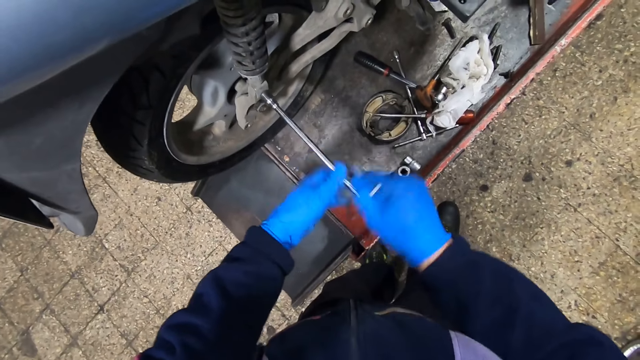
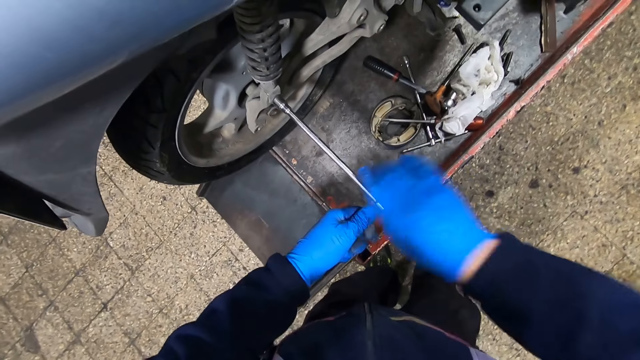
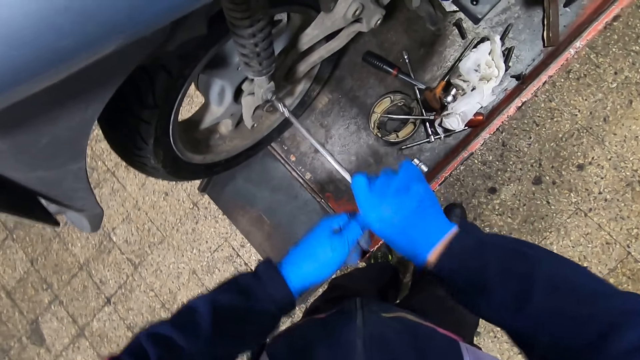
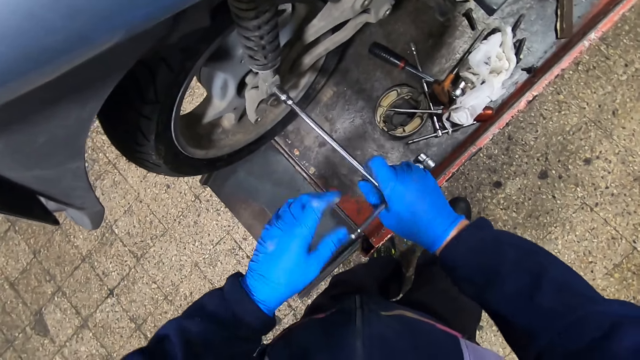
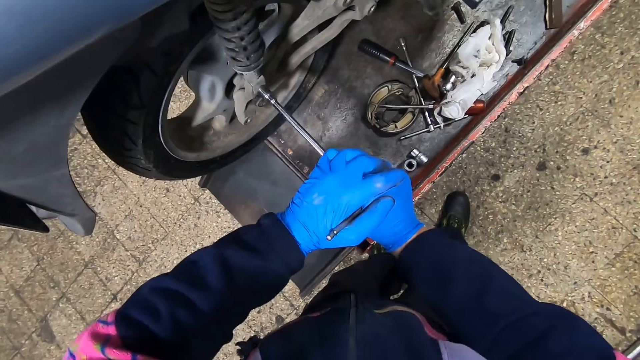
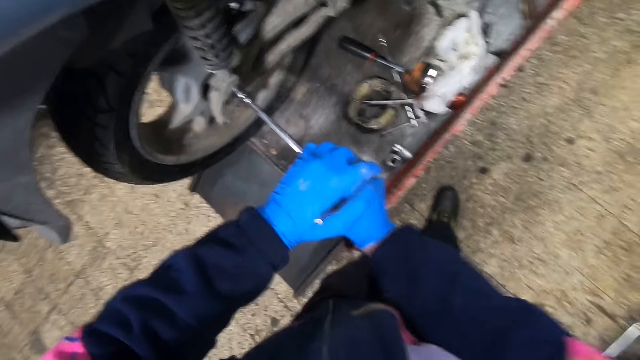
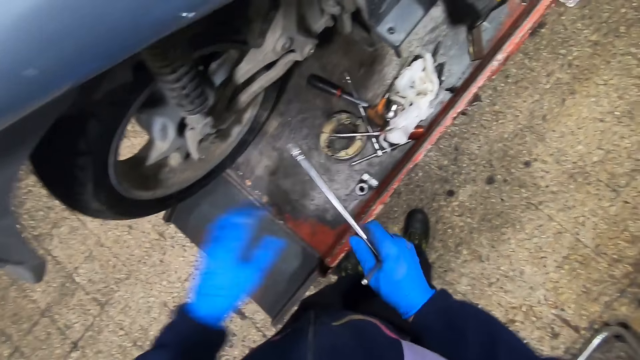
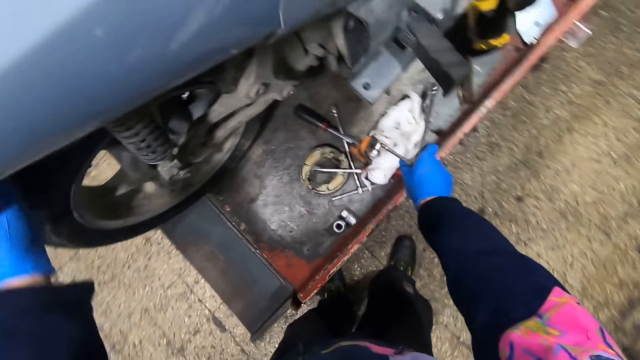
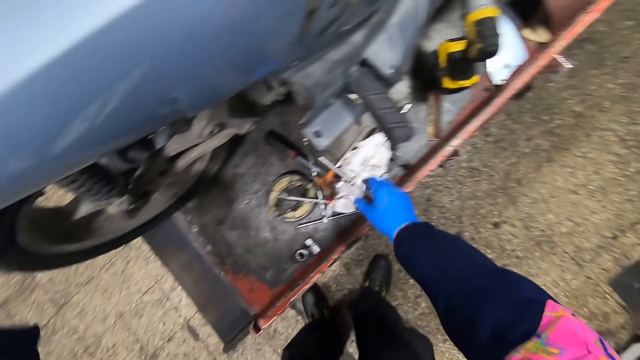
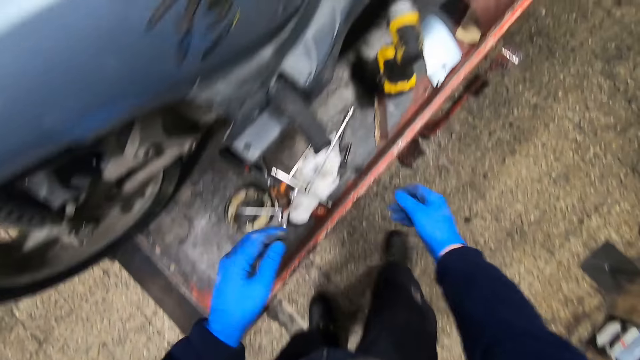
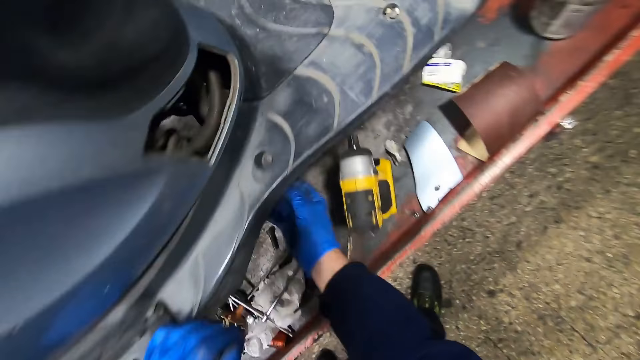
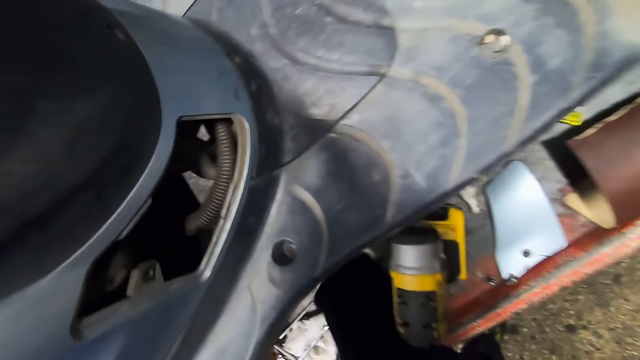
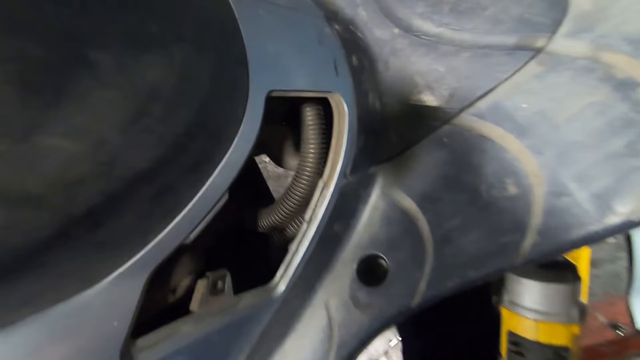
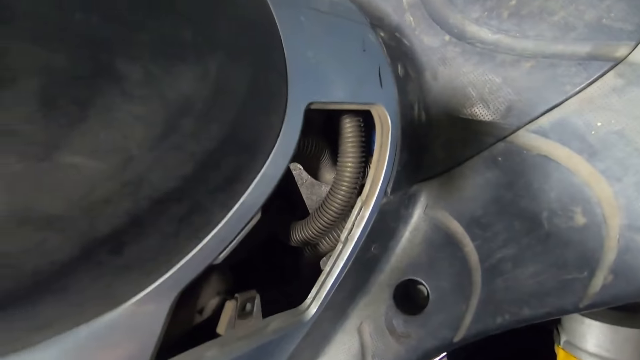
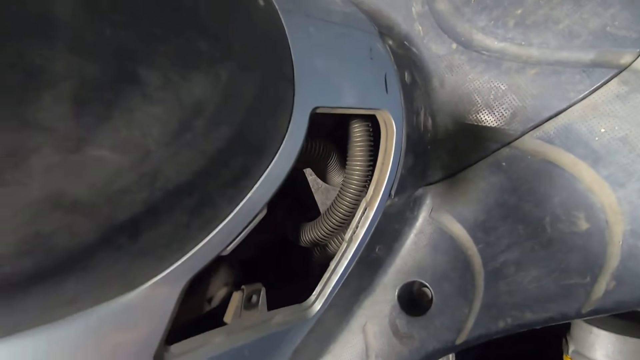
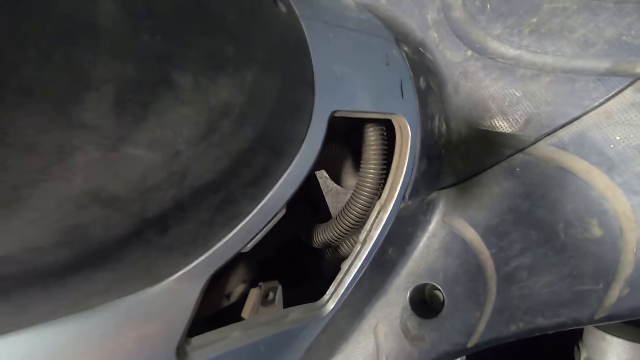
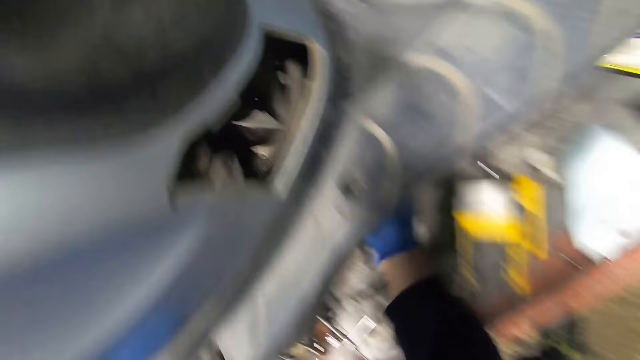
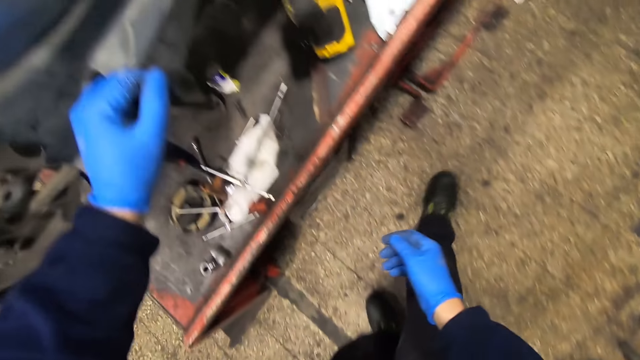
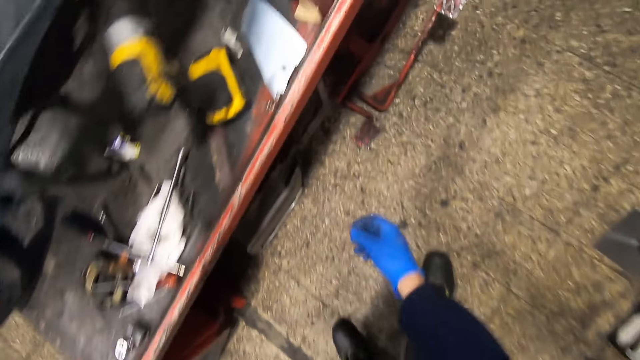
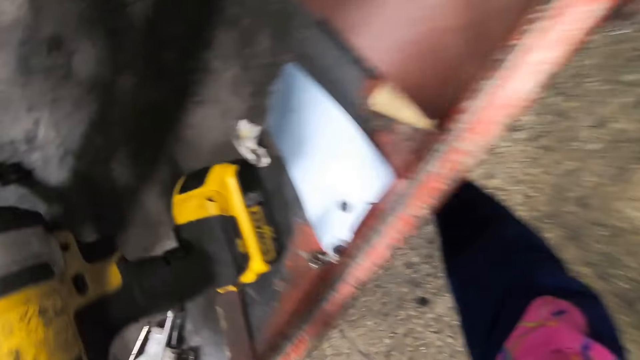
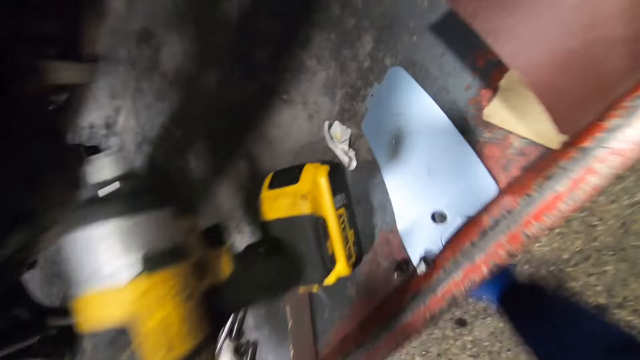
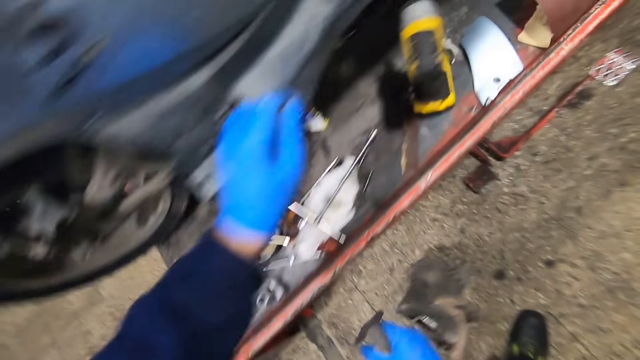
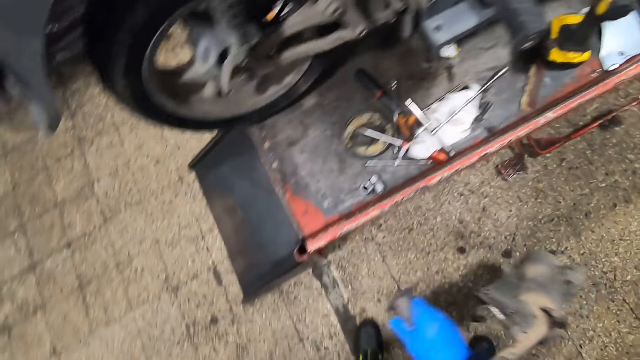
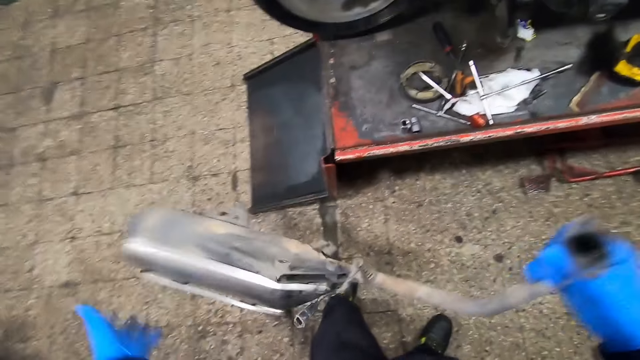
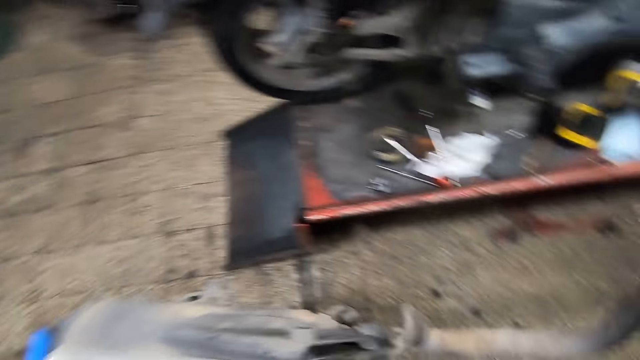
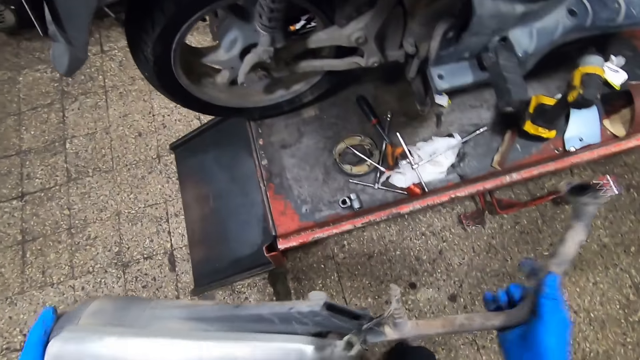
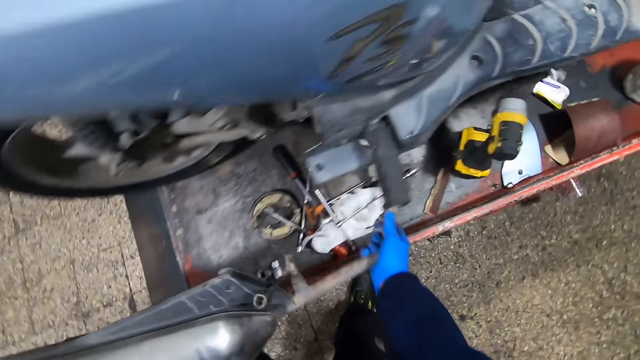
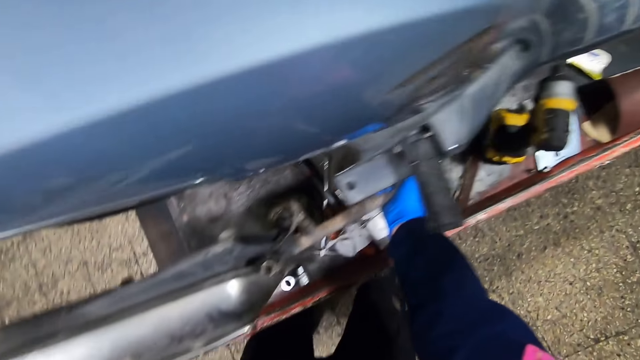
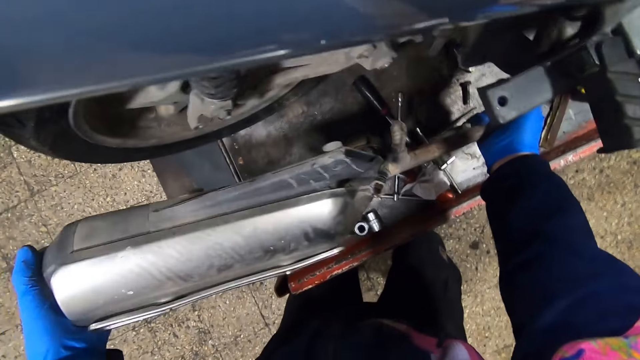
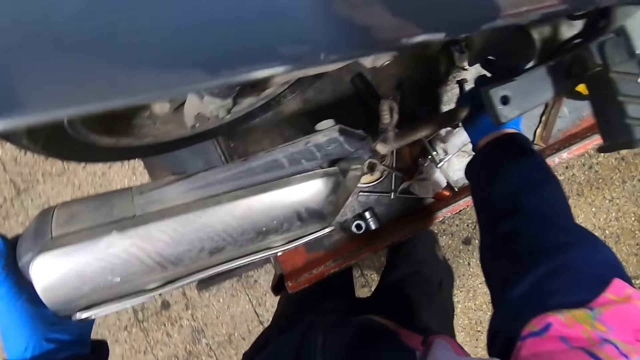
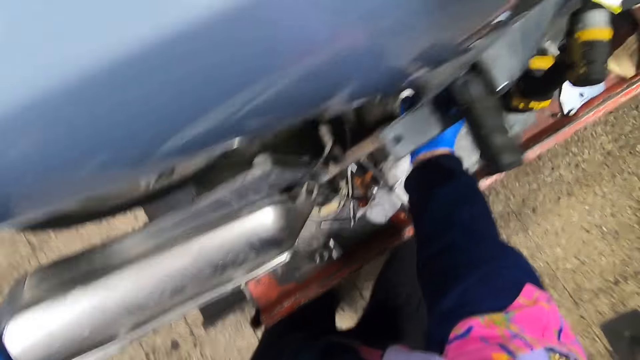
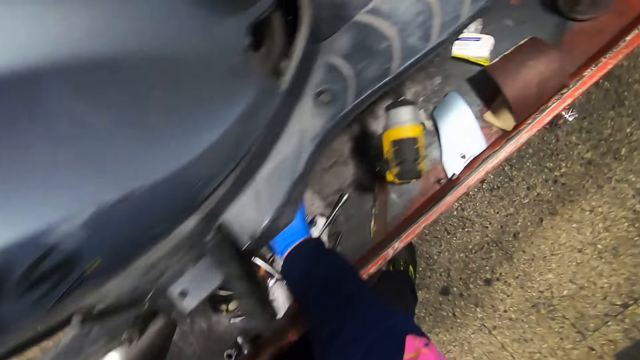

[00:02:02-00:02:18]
The camera wearer holds the rear tire with his left hand. He drops the nut tightener onto the car lift. He does something. He picks up an exhaust pipe of the motorcycle from the floor with his right hand. He holds the exhaust pipe with both hands. He attaches the exhaust pipe to the motorcycle with both hands.

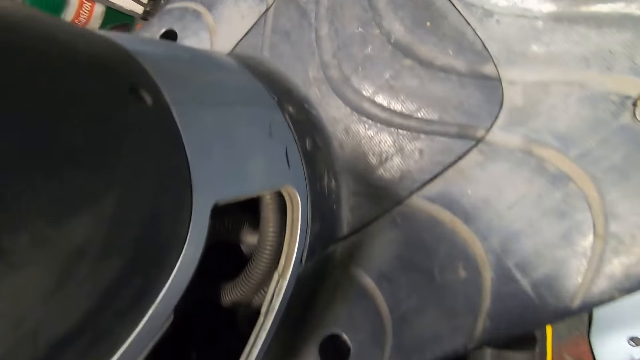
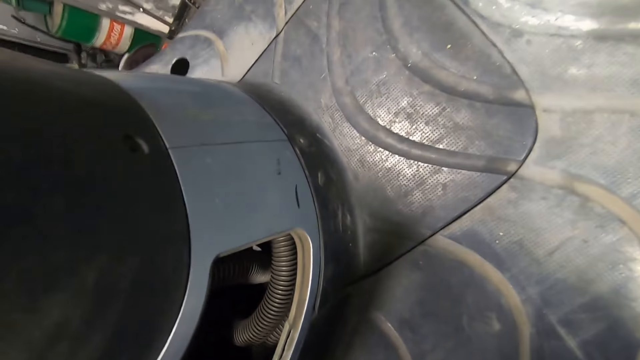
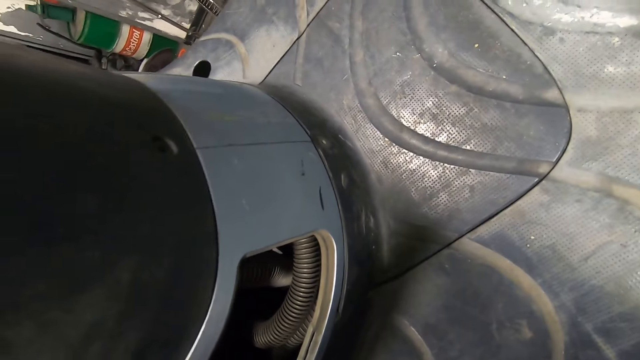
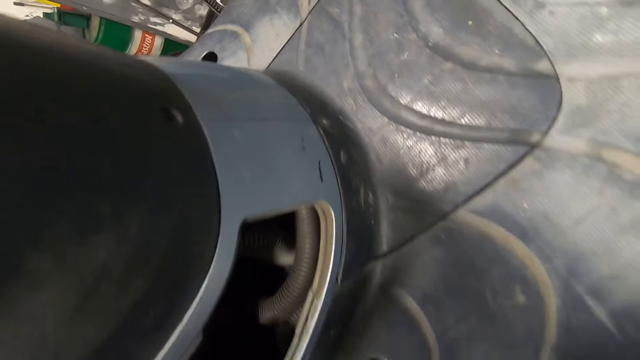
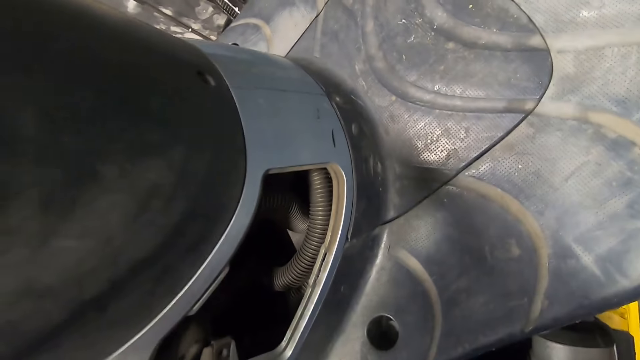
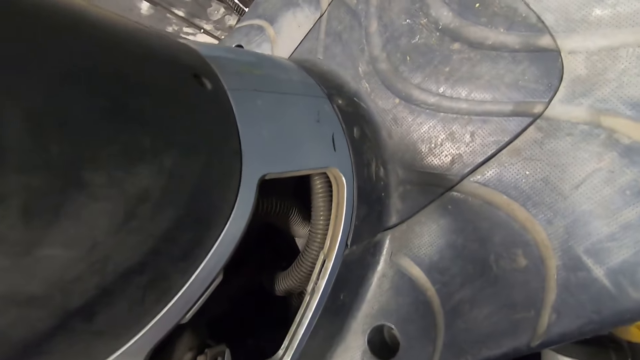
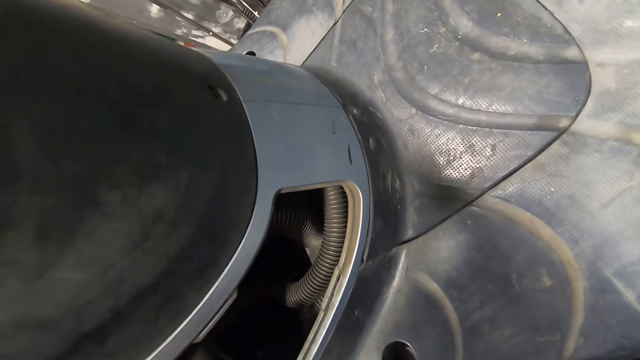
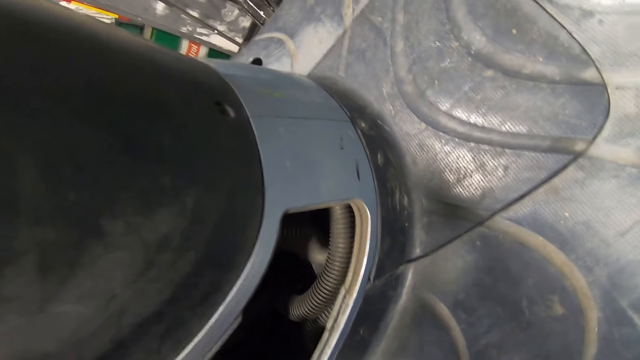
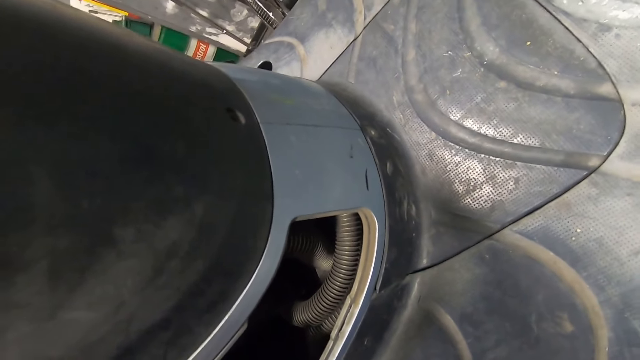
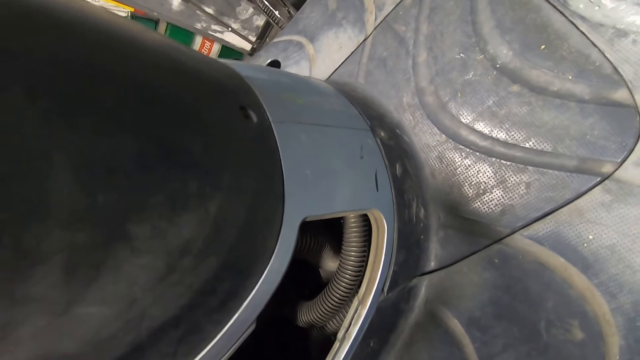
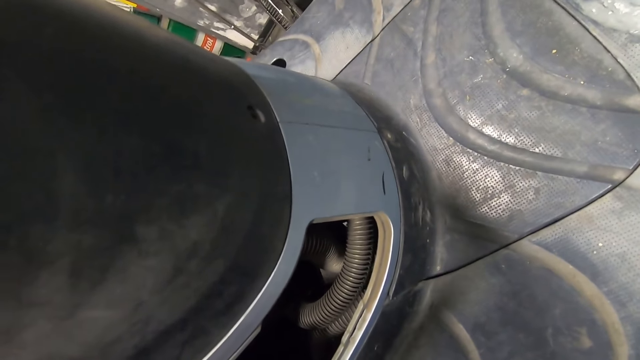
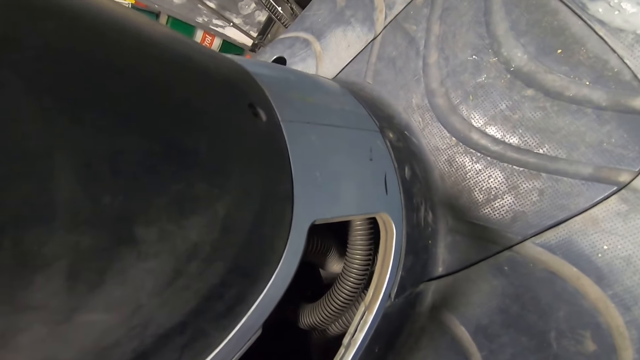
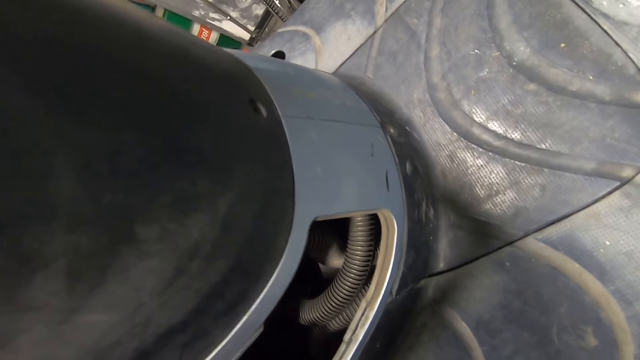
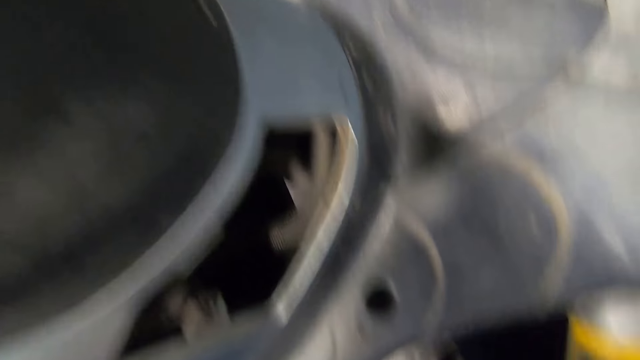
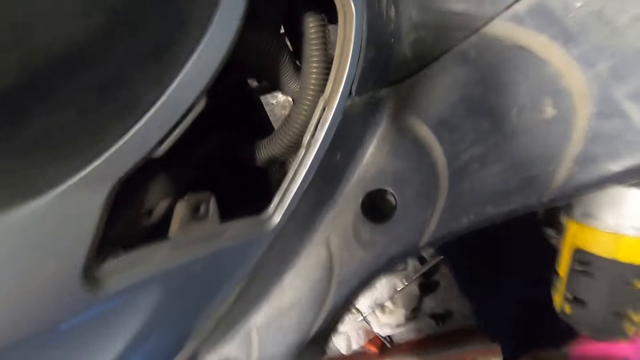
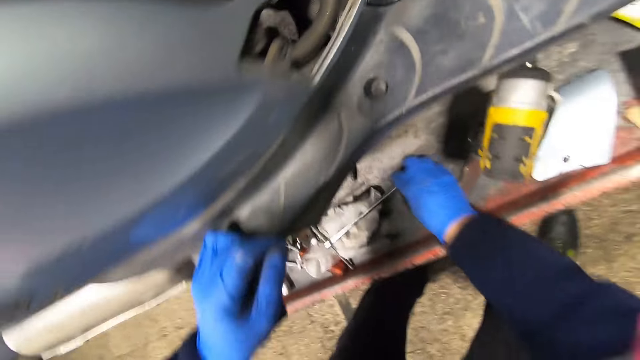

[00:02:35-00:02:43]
The camera wearer screws a part of the motorcycle with the screw.
